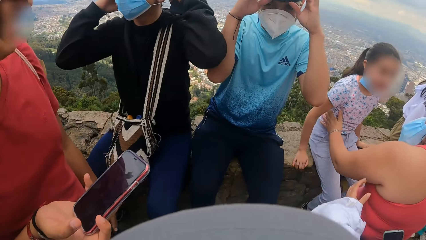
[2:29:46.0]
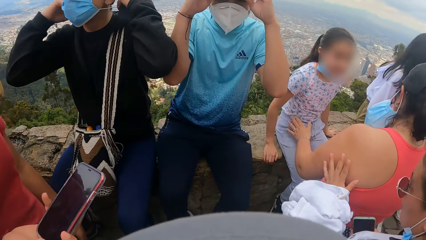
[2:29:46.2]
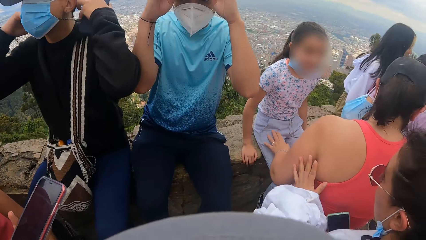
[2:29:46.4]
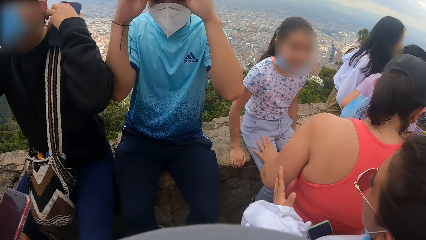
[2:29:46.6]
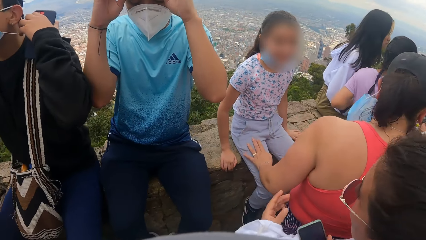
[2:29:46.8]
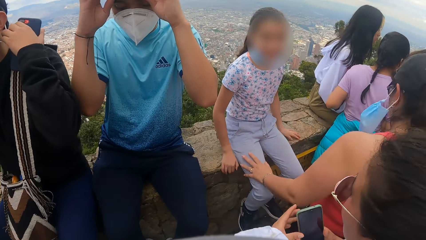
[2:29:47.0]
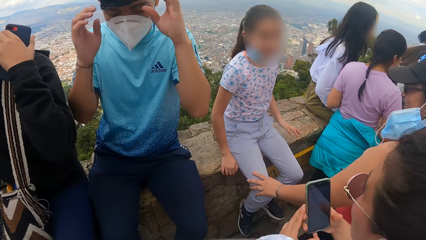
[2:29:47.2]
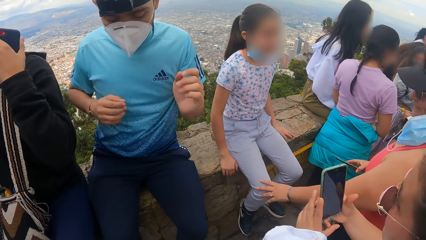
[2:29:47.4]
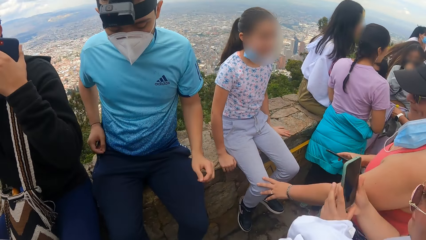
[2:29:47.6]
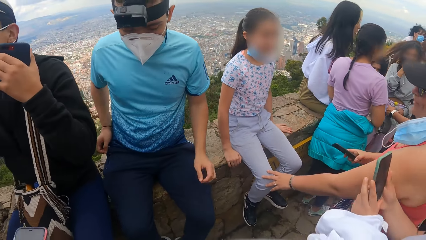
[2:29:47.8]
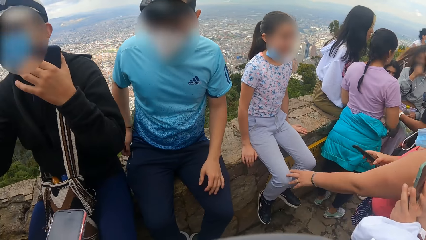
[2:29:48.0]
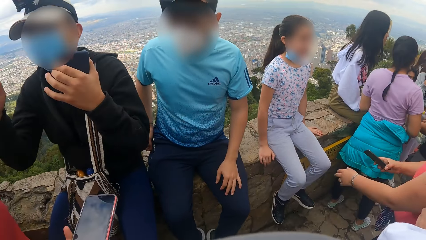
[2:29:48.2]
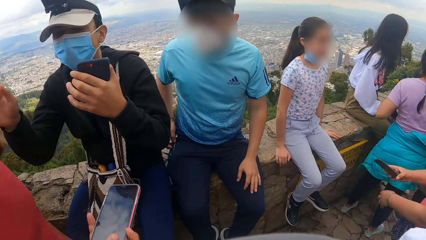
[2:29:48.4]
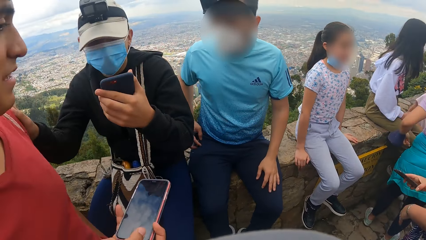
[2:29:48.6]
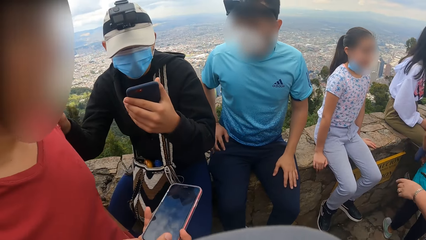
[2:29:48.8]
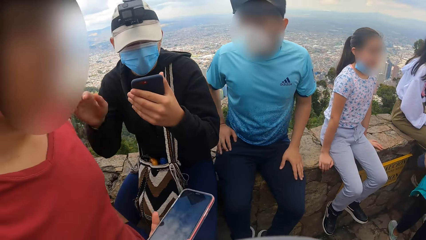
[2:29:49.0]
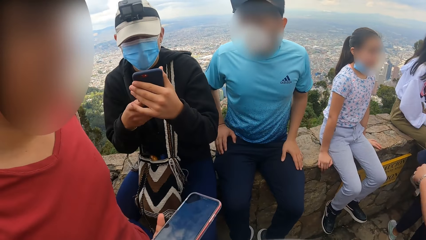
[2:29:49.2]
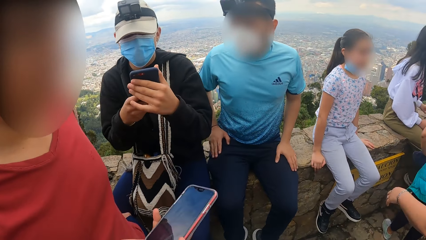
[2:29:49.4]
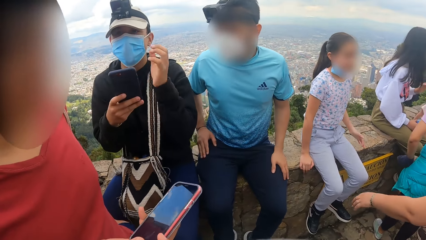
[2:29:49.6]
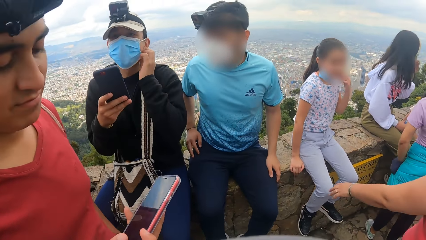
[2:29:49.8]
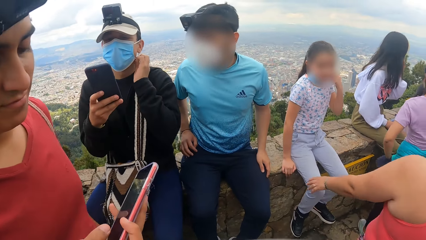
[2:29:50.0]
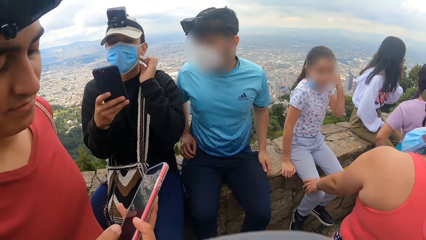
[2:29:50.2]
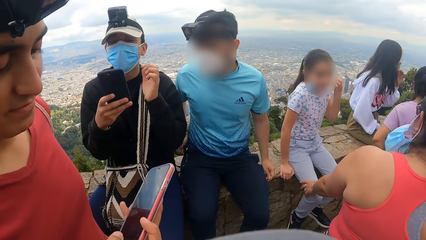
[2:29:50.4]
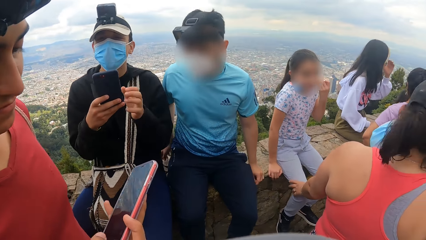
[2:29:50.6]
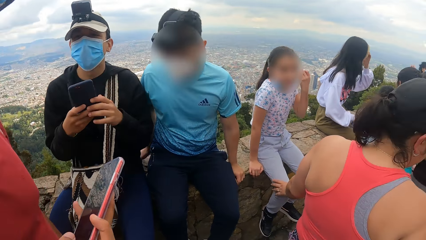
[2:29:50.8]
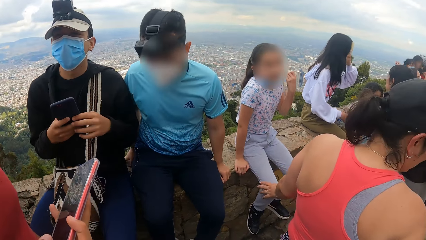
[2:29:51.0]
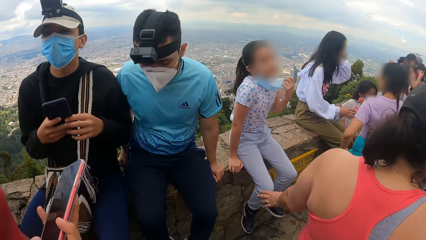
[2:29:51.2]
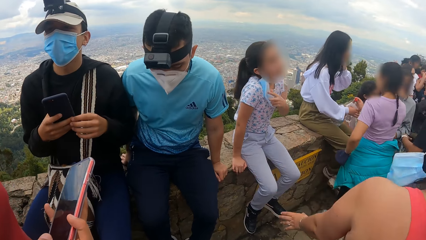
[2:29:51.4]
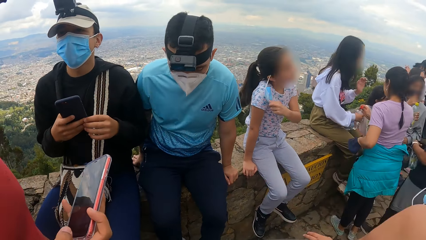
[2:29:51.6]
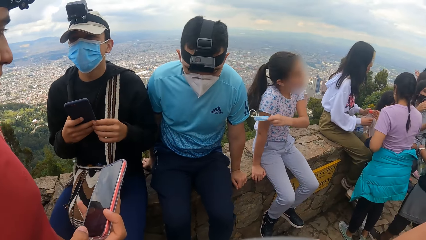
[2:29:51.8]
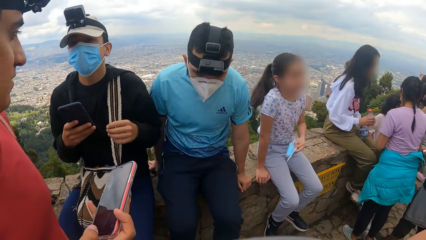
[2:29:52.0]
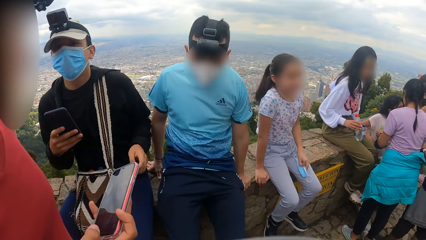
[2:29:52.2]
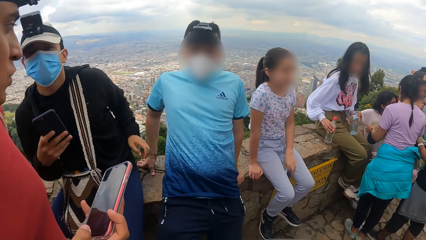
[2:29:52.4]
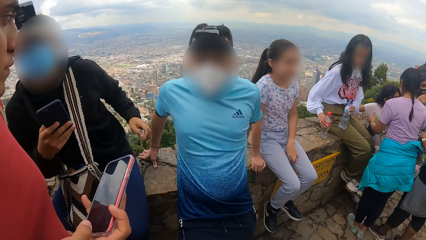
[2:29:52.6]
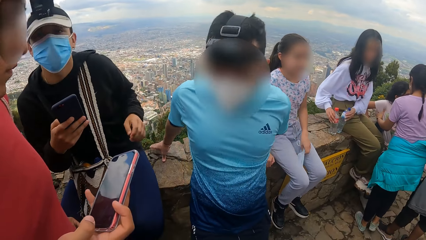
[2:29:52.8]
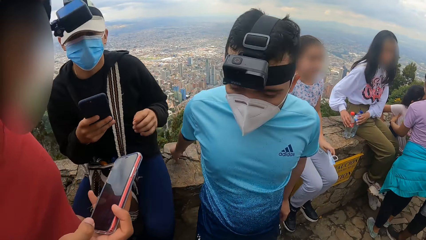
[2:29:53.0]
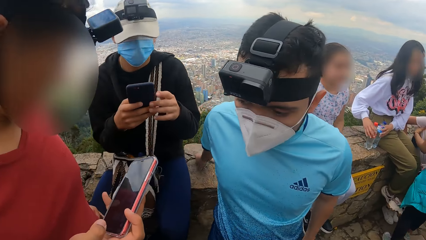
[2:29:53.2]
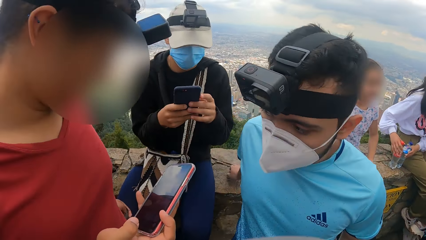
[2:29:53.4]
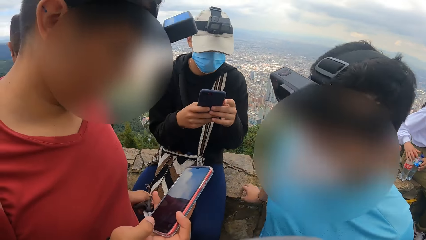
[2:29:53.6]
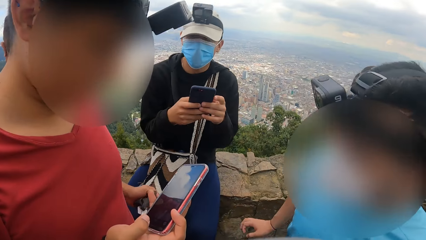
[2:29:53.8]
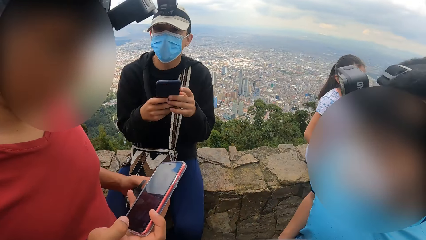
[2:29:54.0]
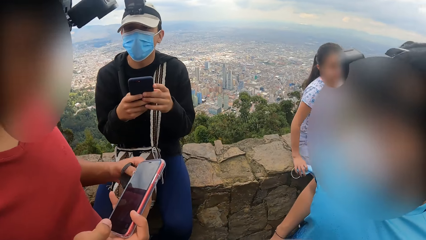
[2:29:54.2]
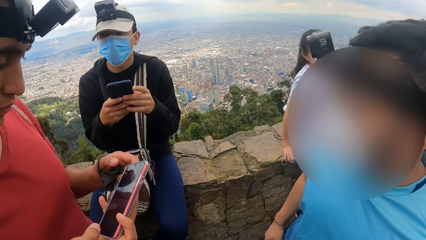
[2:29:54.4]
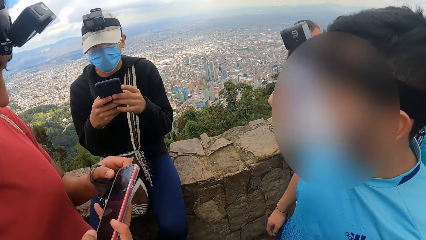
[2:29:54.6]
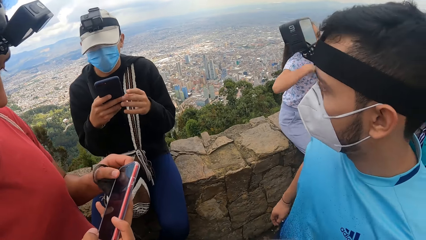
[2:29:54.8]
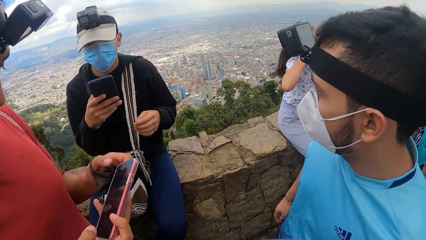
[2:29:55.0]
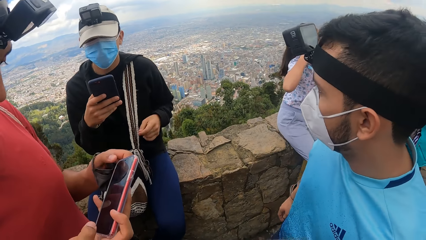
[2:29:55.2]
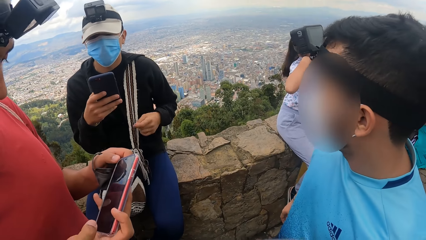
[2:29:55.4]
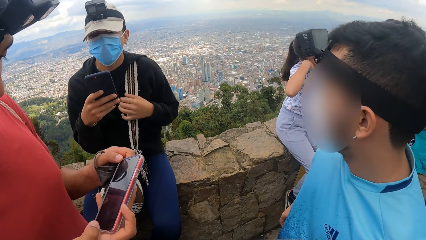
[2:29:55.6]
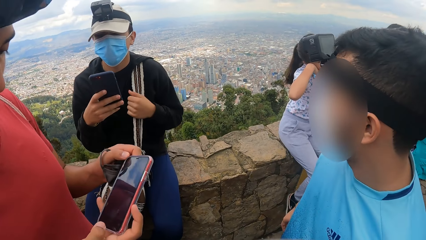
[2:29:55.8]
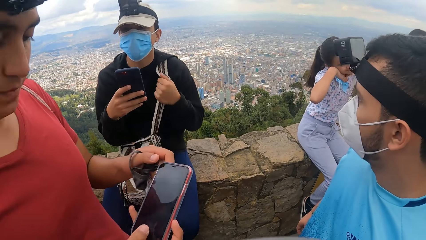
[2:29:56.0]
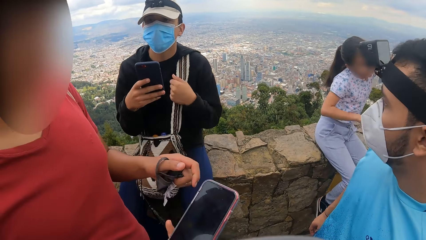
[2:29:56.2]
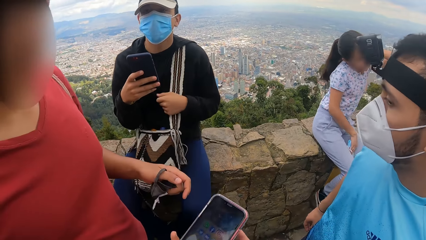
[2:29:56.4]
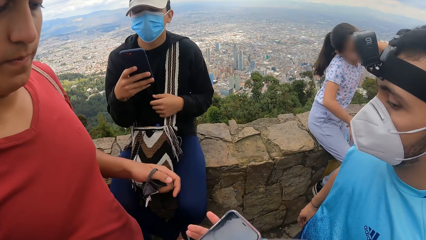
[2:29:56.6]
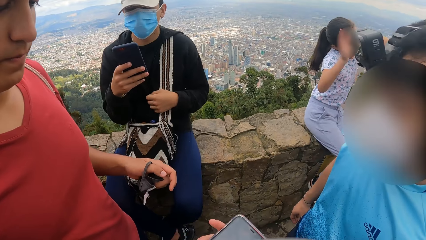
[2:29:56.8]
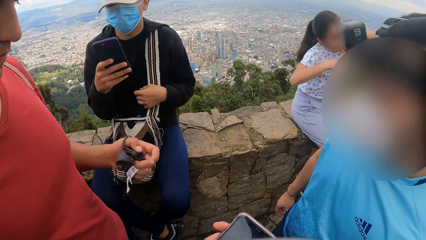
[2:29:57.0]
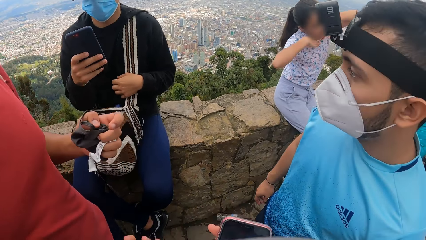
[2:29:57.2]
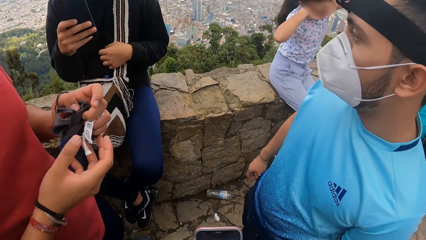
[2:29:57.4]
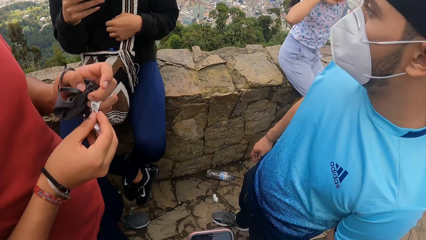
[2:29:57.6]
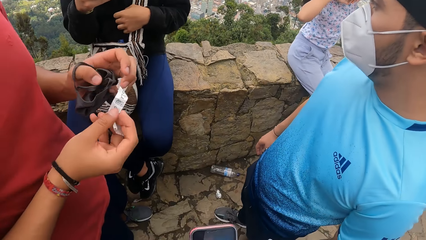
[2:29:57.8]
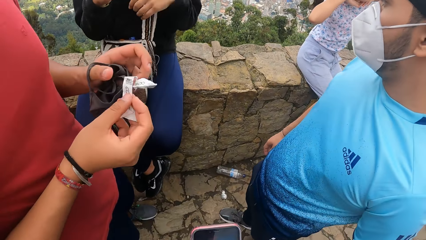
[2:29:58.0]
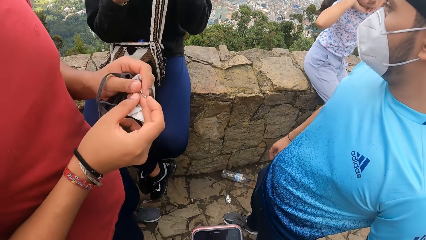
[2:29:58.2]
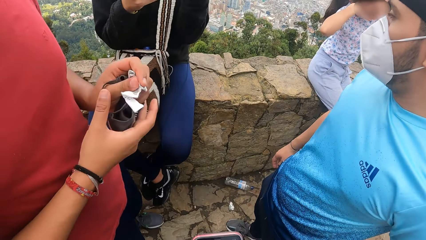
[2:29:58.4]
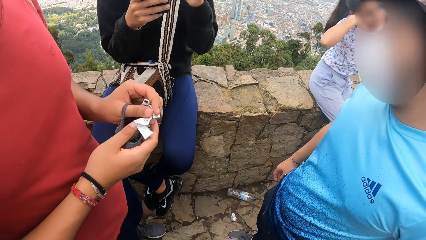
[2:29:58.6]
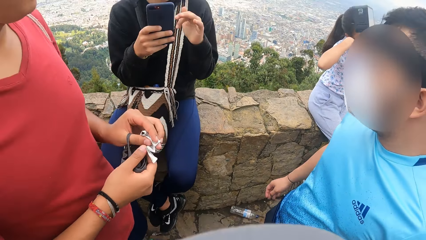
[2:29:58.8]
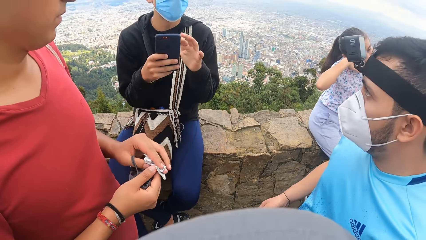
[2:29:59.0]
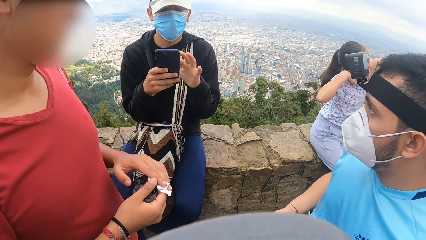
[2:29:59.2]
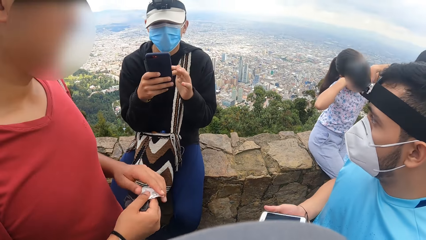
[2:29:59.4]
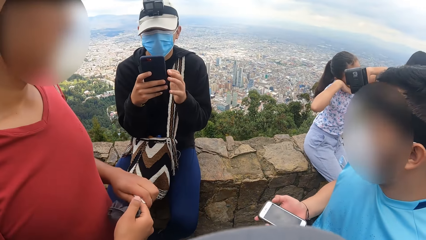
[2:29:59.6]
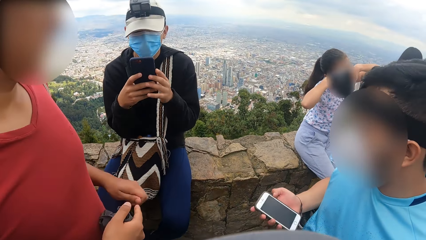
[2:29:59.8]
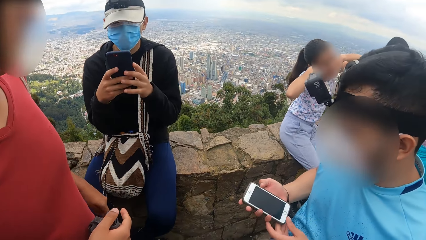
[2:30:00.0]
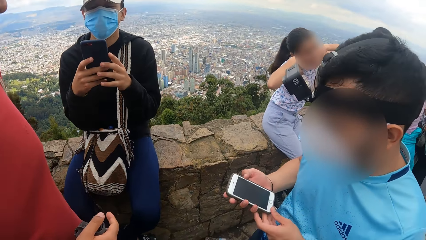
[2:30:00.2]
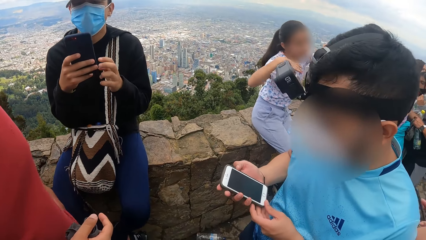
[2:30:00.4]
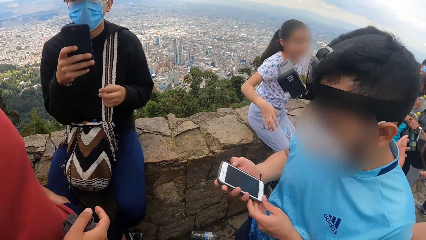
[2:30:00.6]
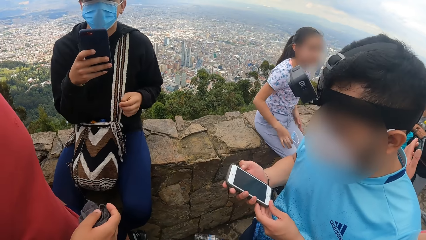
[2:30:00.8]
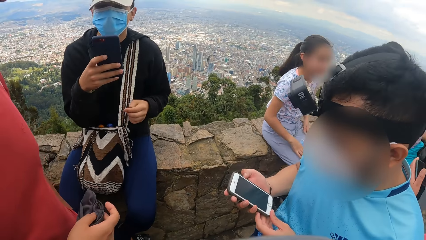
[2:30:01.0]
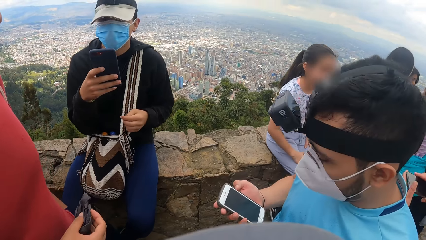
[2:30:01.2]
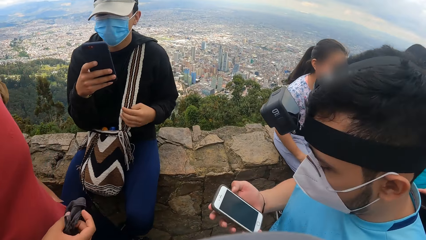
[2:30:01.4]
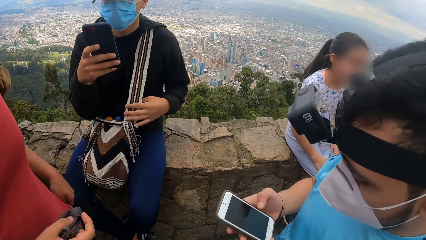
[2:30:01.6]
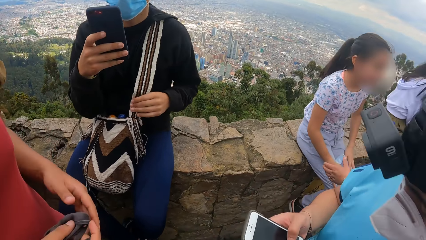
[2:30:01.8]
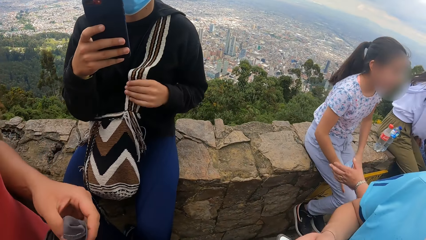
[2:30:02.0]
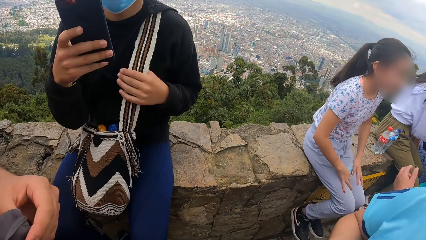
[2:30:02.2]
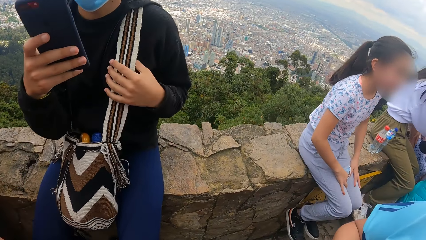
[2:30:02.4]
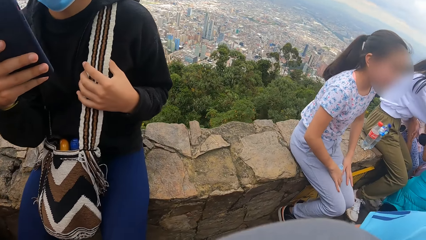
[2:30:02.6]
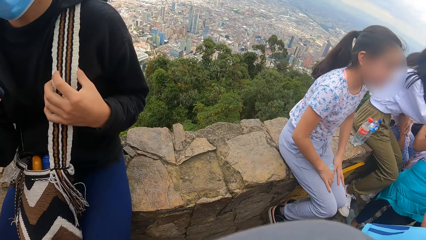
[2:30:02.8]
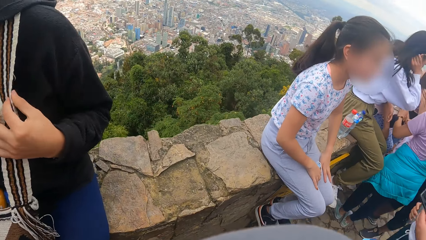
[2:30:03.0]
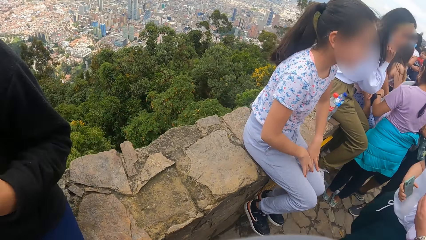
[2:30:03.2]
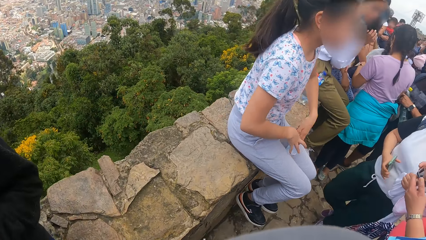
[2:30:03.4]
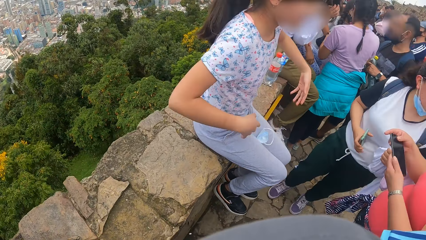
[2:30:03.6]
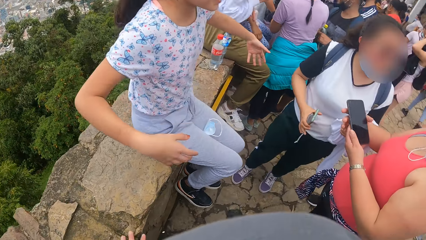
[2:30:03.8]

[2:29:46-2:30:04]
The camera wearer looks around. A man converses with another man. The first man operates the mobile phone in his left hand with both hands. He aligns a mask on the face. He converses with the other man. A third man stands from the concrete wall. He converses with the second man. The first man adjusts a bag on his body with his left hand. He scrolls on the phone. The second man passes the mobile phone in his right hand to the camera wearer. The camera wearer picks the phone from the second man. The second man fondles a paper in his left hand with both hands. He converses with the third man, folds the paper, and puts the piece of paper inside a pocket on his shorts. The third man operates the mobile phone in his left hand with both hands. The first man straightens the bag.
